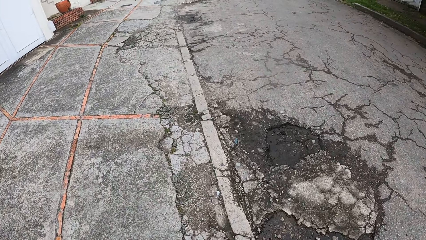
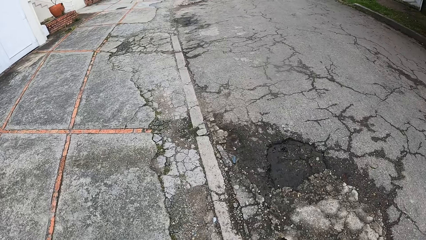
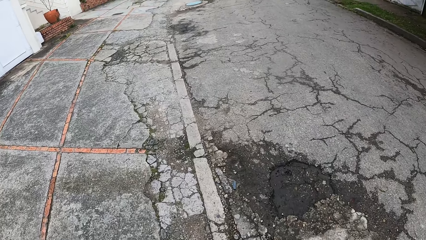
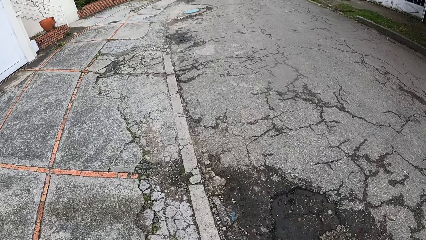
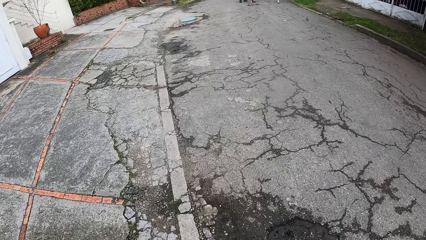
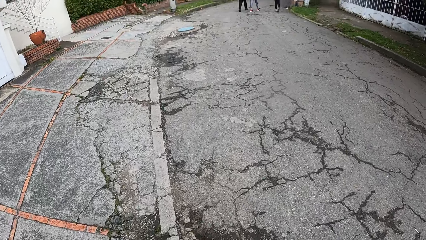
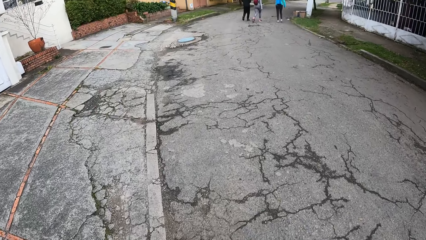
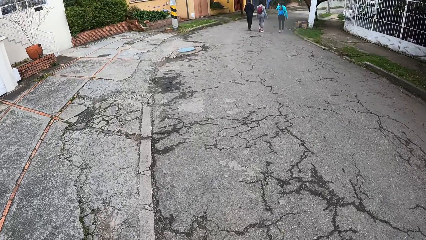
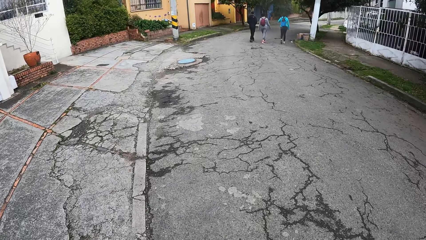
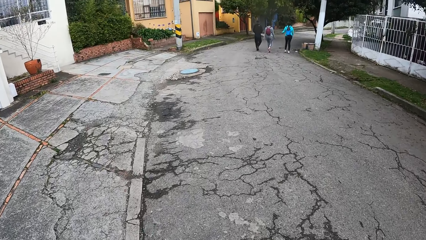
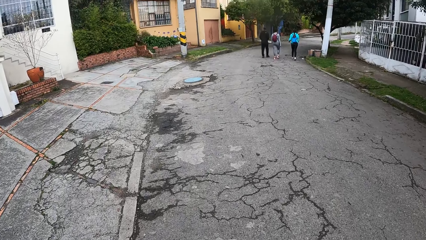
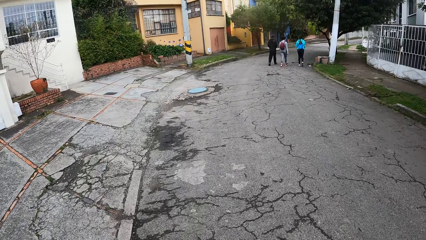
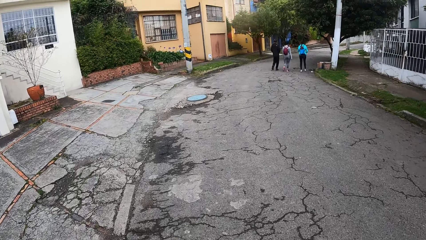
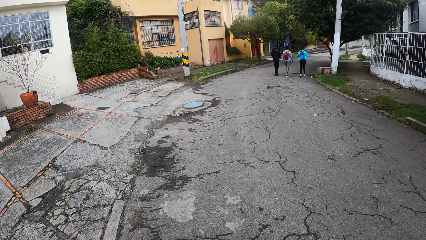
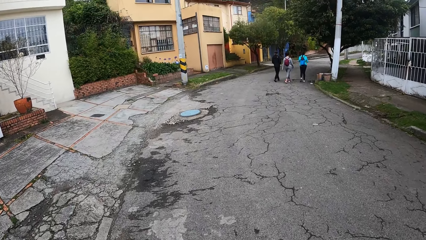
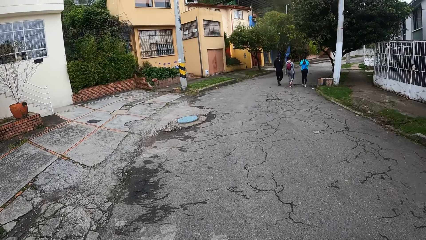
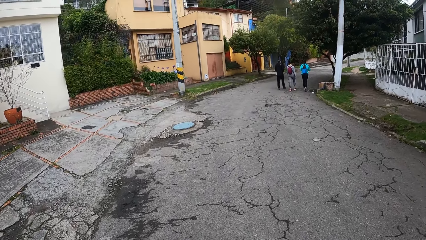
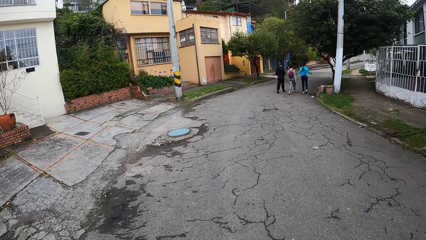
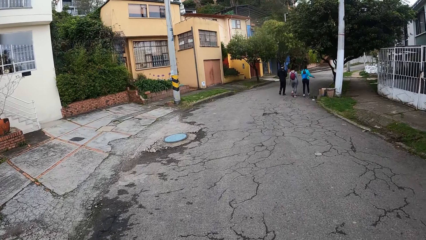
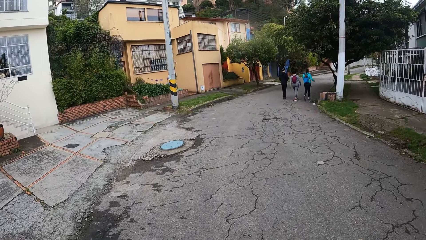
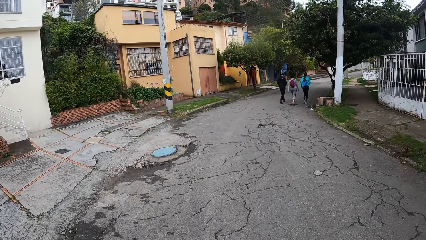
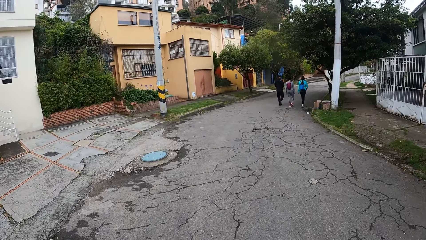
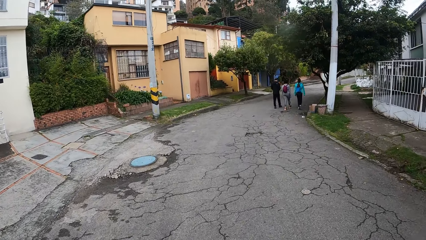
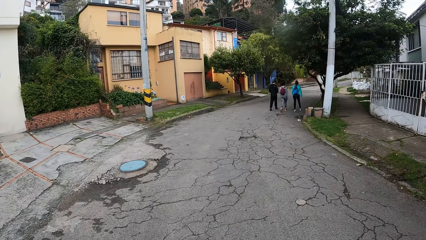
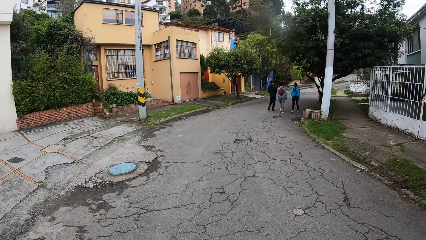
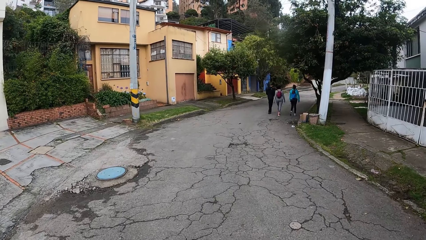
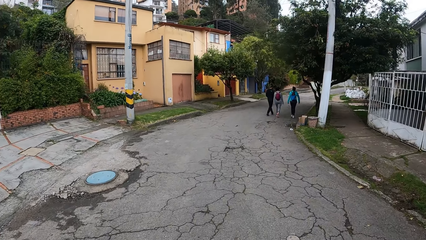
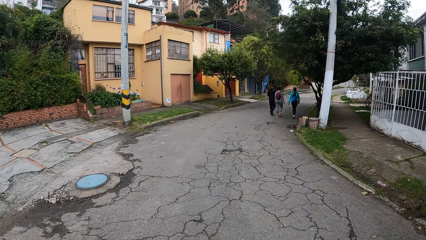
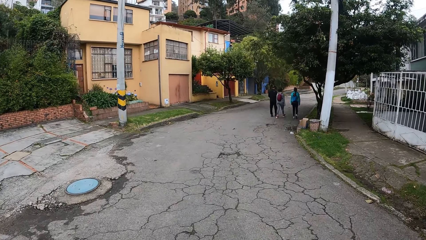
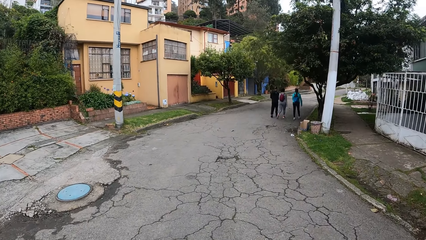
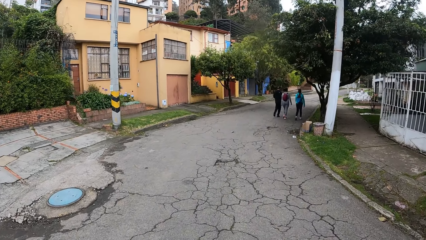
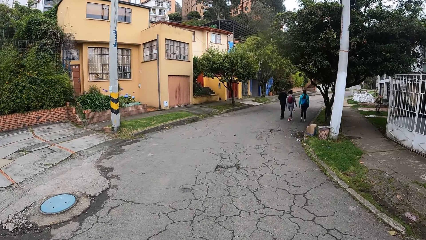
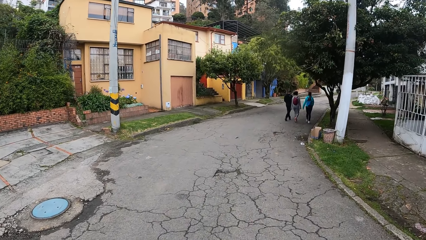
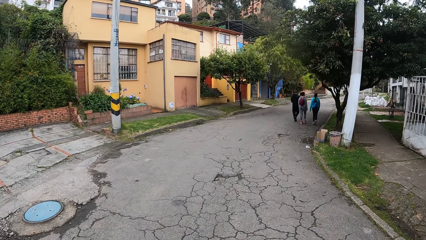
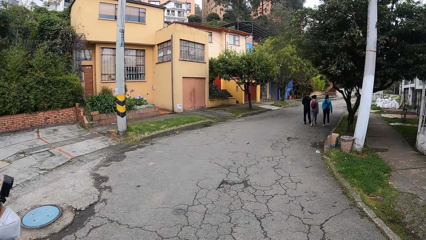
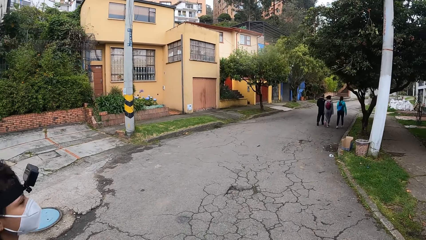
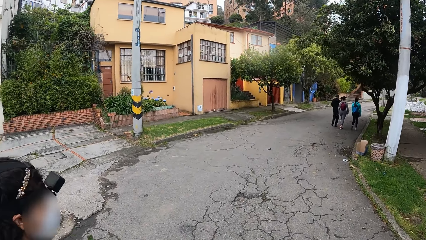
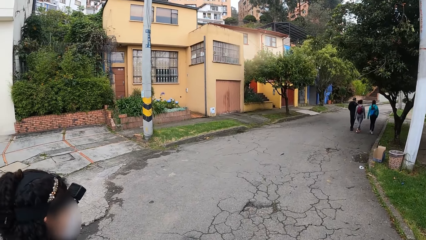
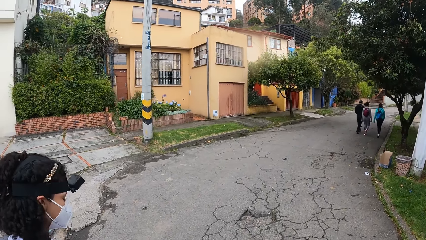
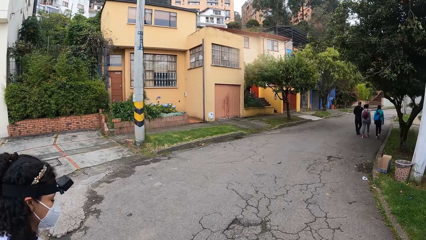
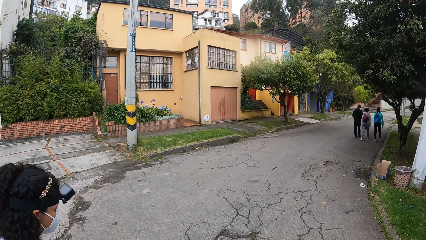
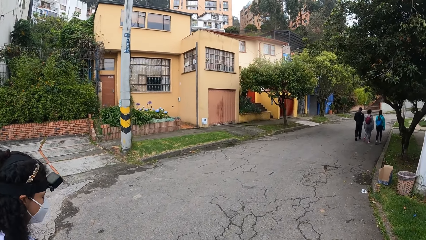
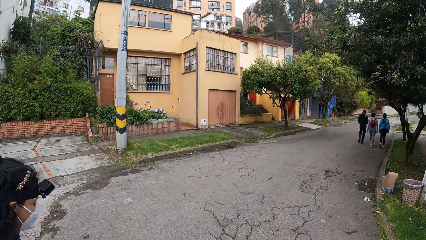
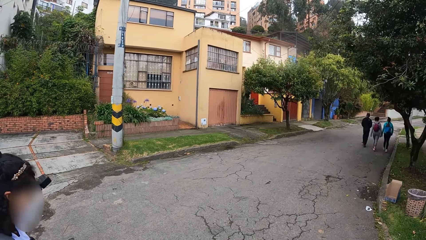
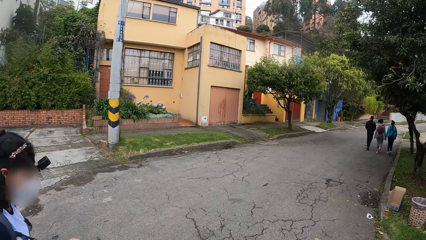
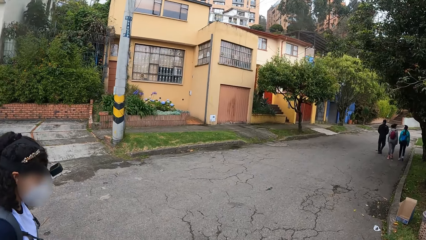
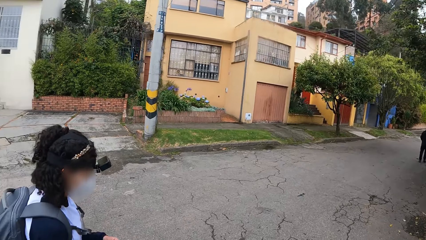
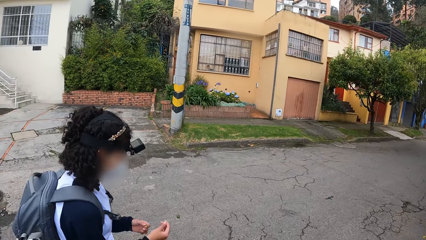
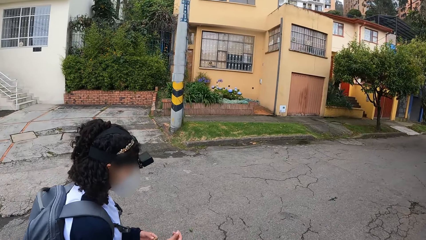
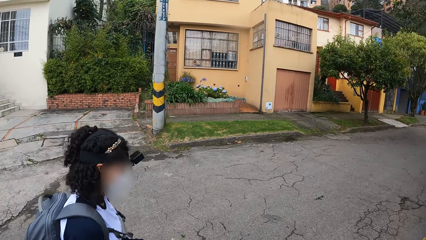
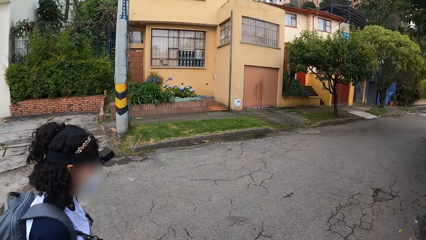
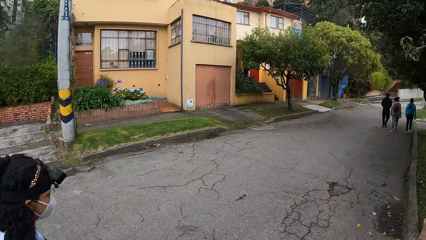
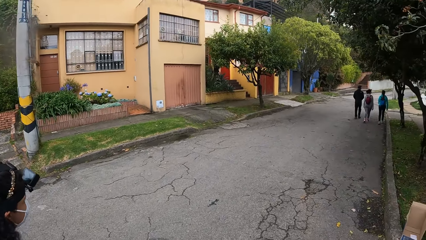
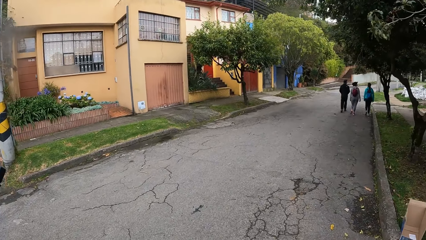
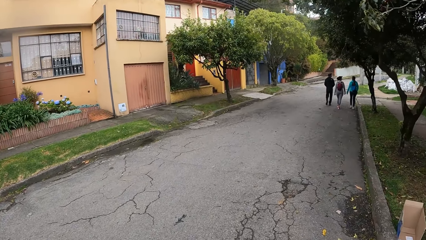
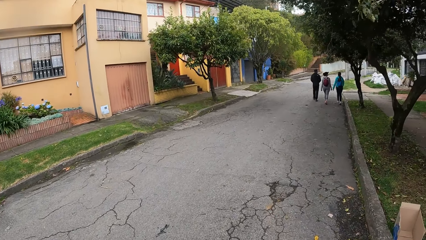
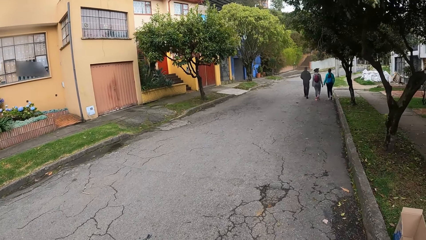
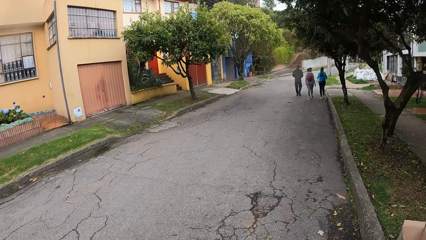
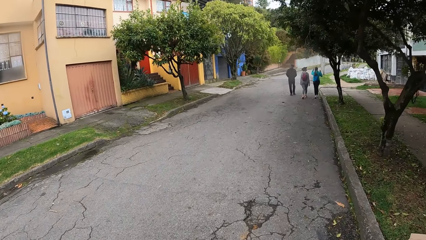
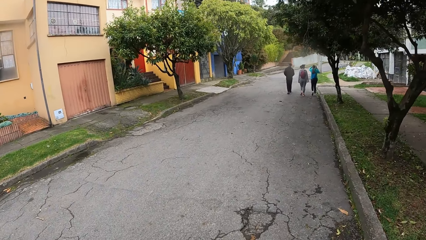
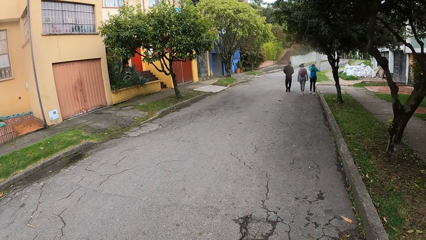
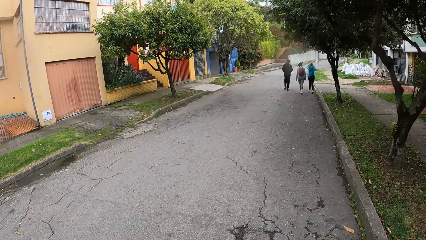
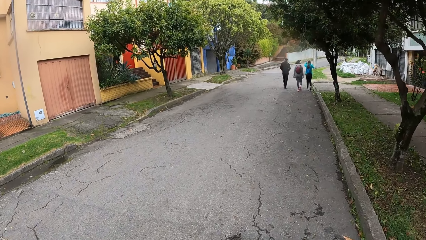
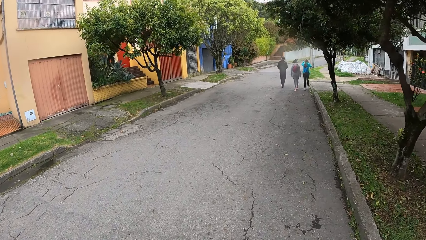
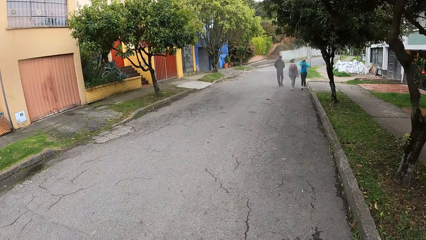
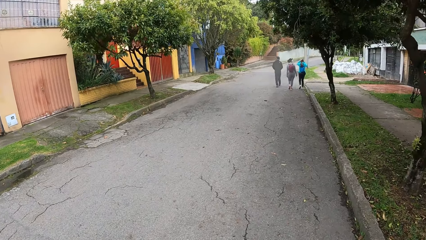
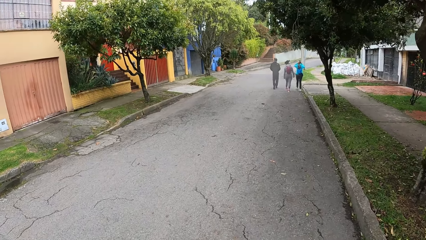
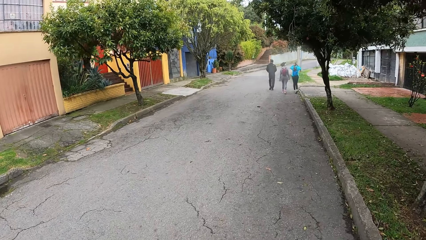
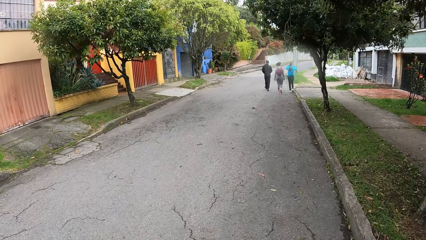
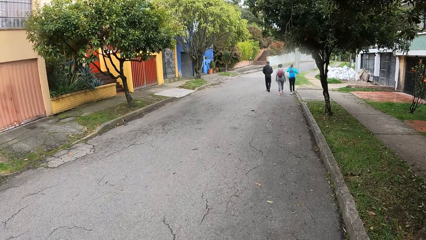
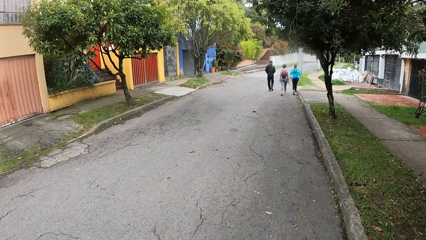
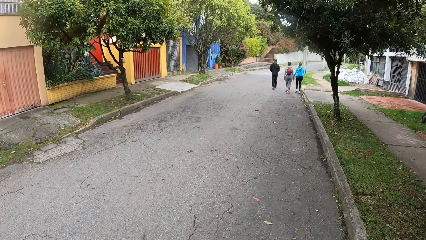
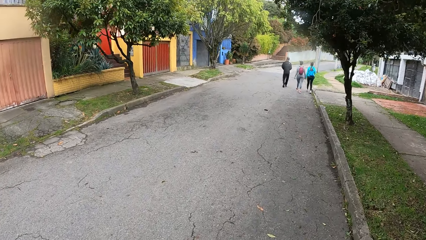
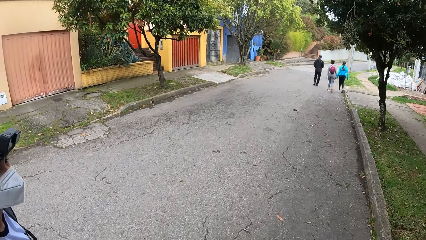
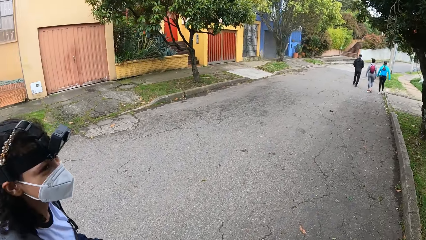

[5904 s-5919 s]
A woman holds the flower in her right hand with her left hand.
